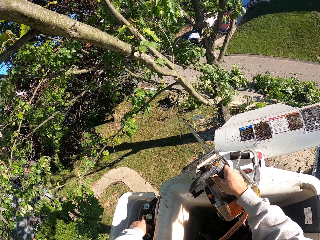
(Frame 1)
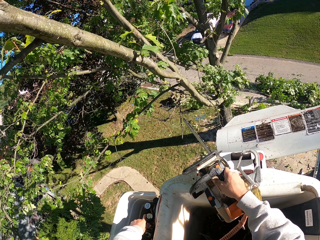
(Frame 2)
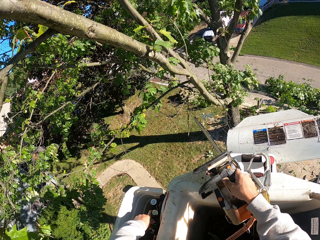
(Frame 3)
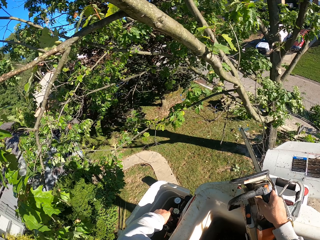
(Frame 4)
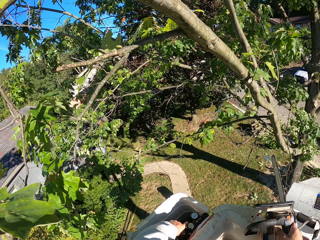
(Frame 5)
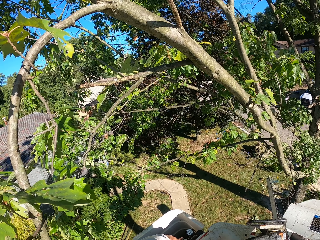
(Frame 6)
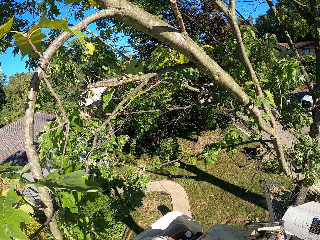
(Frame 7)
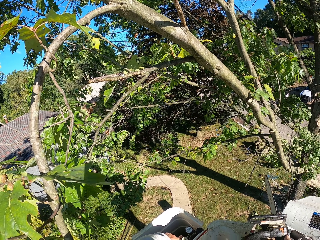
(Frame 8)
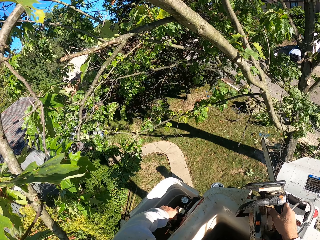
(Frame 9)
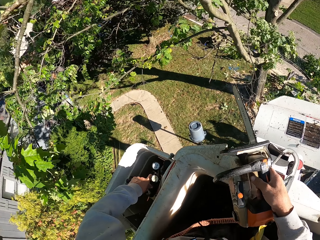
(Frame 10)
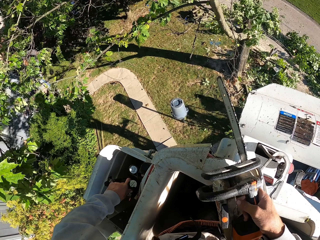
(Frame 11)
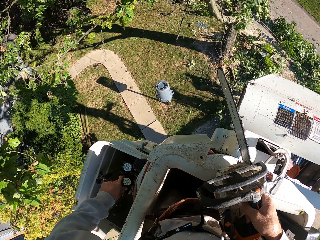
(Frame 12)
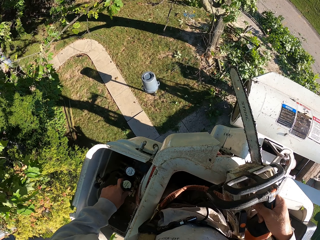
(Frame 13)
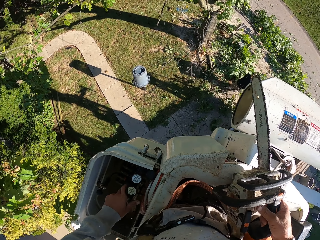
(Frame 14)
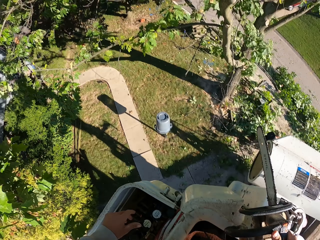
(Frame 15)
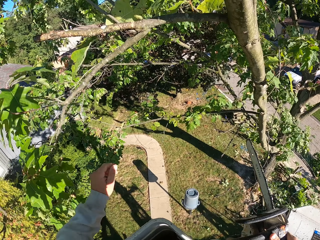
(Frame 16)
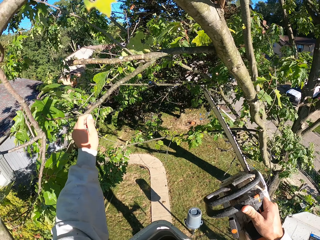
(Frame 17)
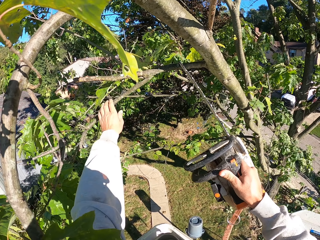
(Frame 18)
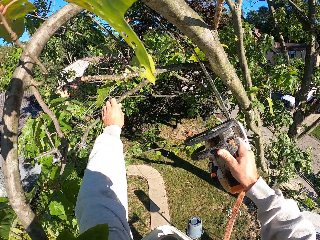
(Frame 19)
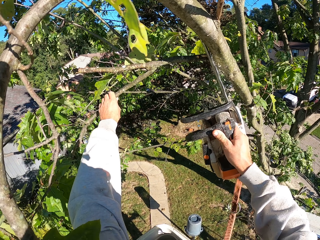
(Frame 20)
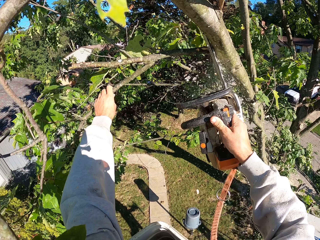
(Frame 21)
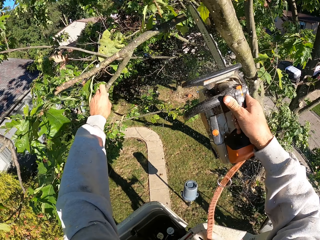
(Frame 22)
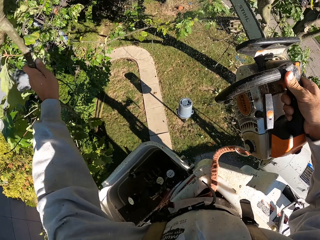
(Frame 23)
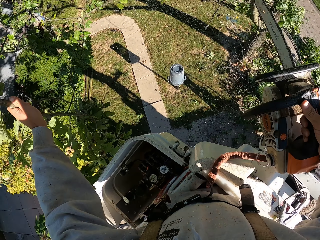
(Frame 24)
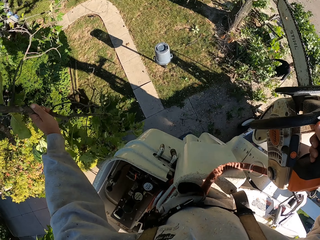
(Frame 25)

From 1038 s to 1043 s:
The camera wearer holds a branch with his left hand. He presses buttons. He cuts the branch with the chainsaw in his right hand. He throws the branch on the ground with his left hand.

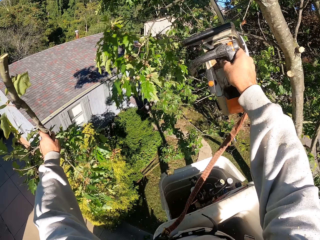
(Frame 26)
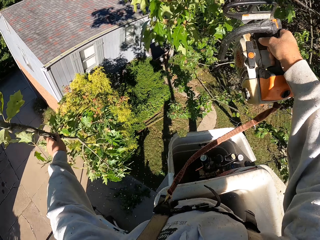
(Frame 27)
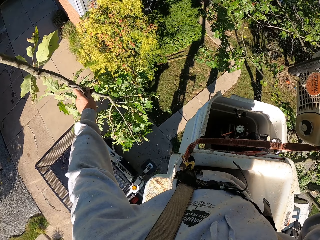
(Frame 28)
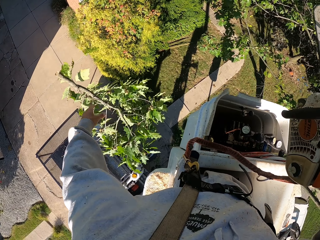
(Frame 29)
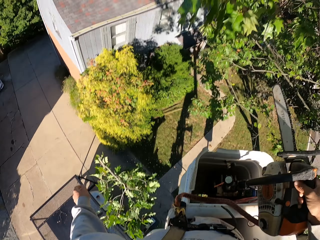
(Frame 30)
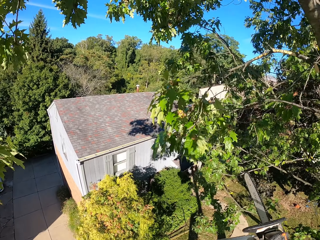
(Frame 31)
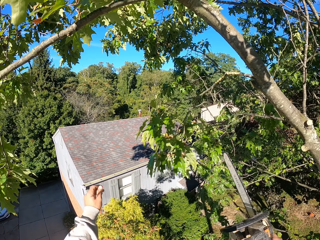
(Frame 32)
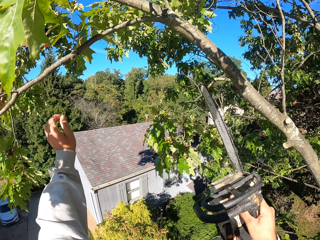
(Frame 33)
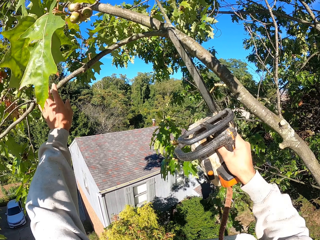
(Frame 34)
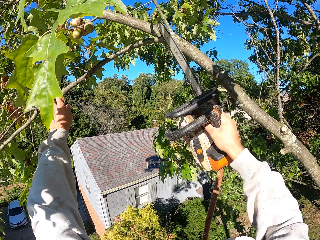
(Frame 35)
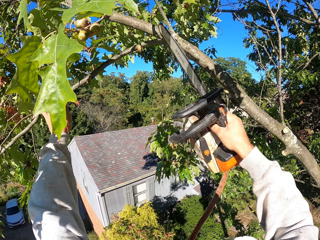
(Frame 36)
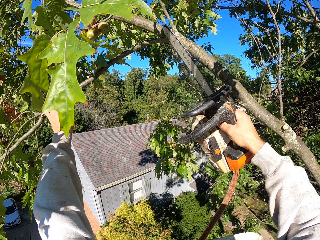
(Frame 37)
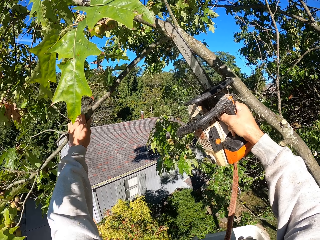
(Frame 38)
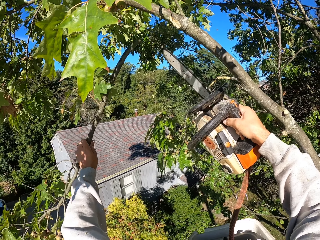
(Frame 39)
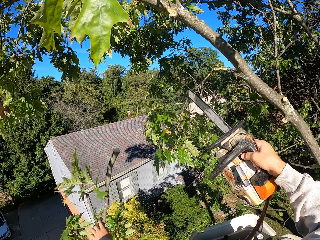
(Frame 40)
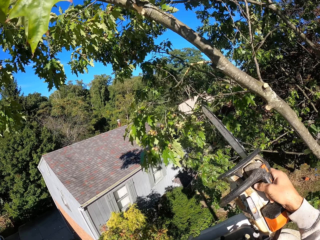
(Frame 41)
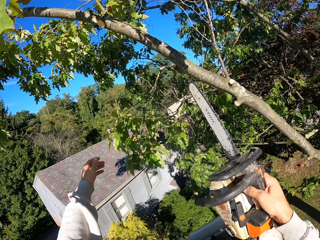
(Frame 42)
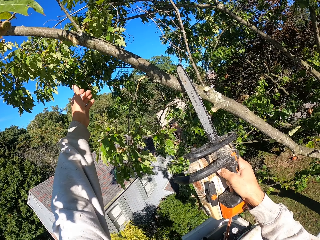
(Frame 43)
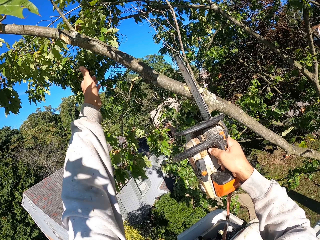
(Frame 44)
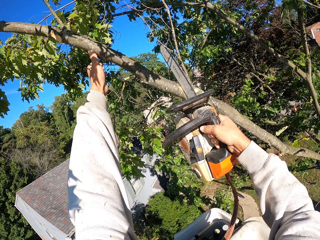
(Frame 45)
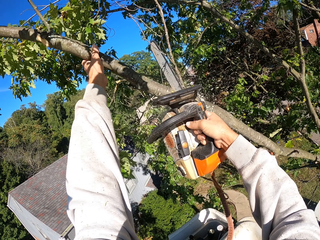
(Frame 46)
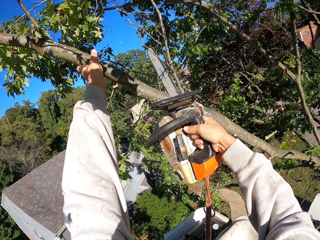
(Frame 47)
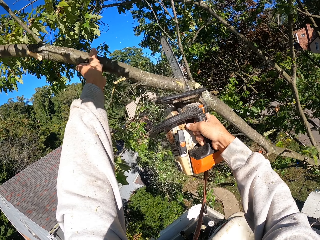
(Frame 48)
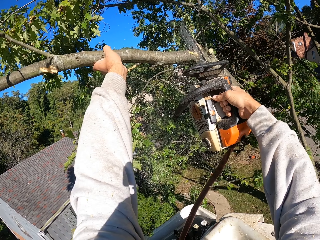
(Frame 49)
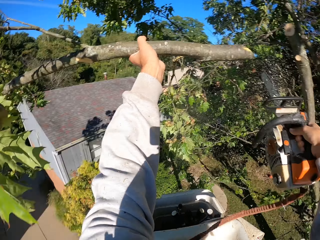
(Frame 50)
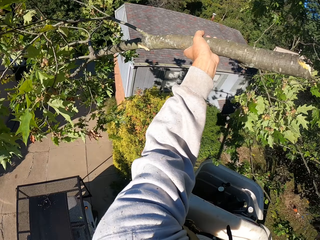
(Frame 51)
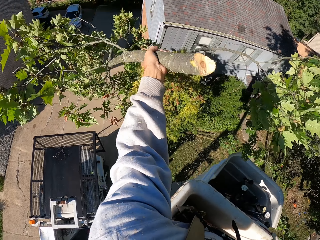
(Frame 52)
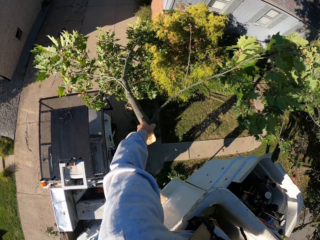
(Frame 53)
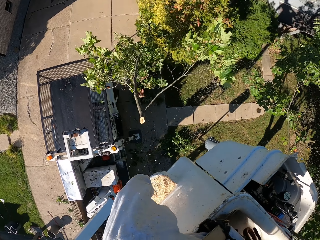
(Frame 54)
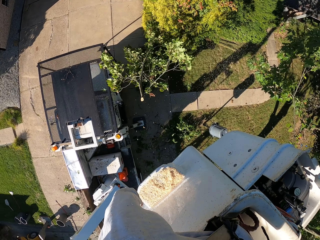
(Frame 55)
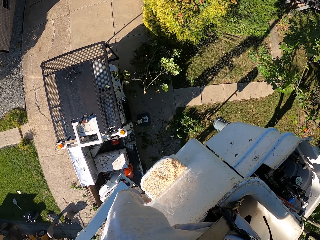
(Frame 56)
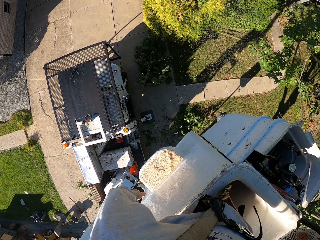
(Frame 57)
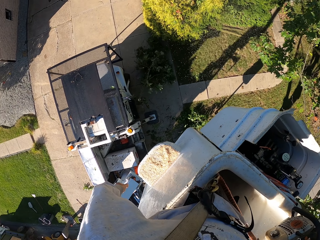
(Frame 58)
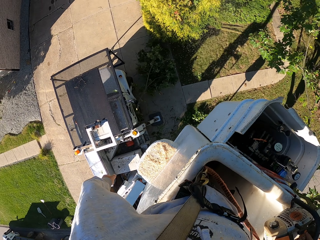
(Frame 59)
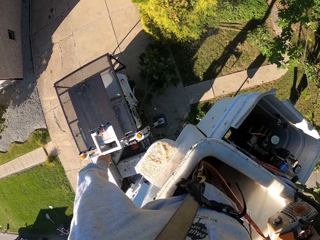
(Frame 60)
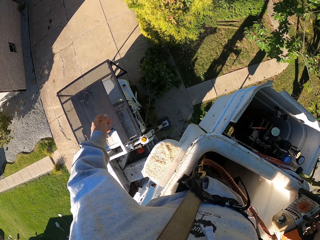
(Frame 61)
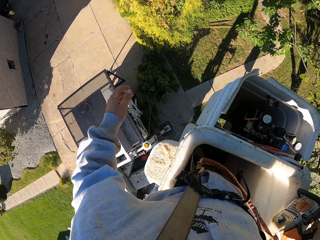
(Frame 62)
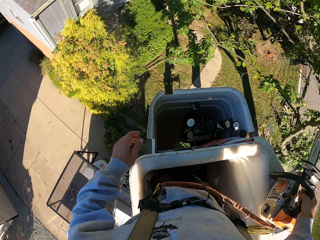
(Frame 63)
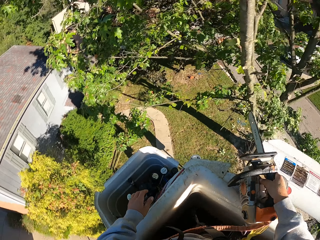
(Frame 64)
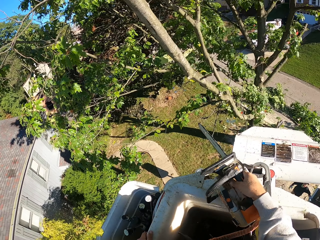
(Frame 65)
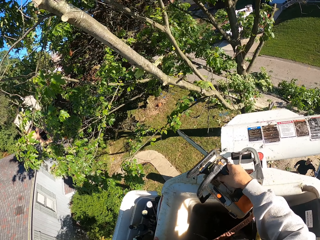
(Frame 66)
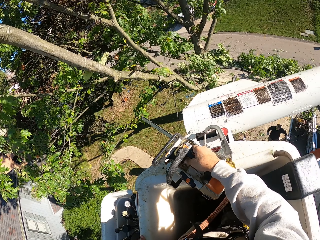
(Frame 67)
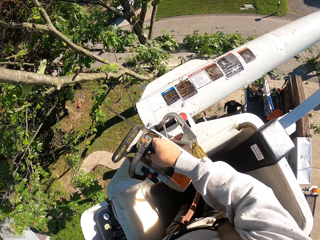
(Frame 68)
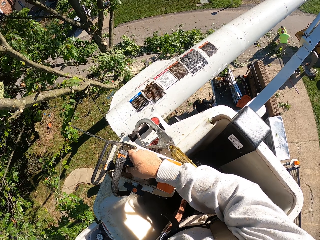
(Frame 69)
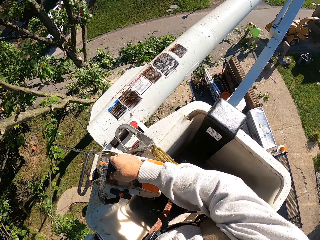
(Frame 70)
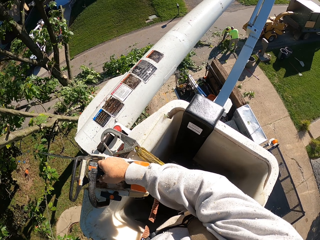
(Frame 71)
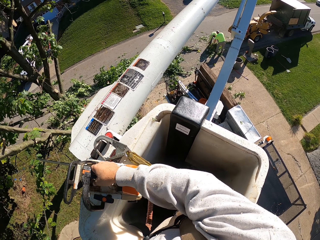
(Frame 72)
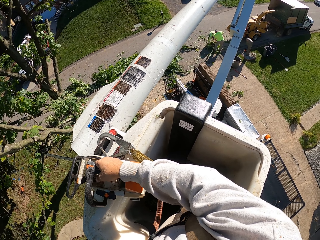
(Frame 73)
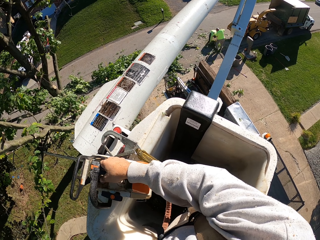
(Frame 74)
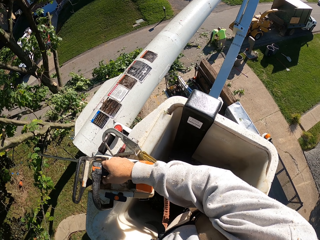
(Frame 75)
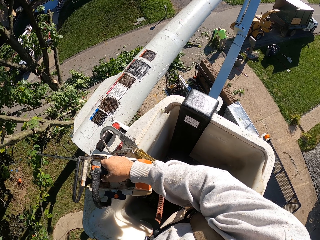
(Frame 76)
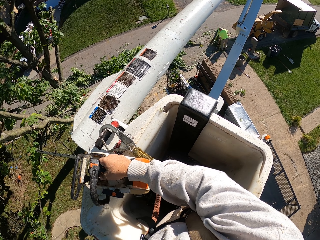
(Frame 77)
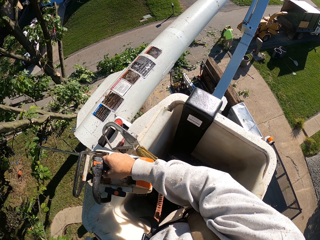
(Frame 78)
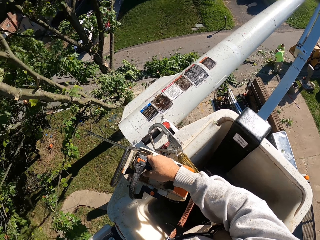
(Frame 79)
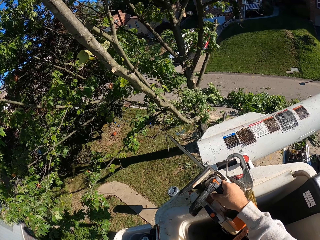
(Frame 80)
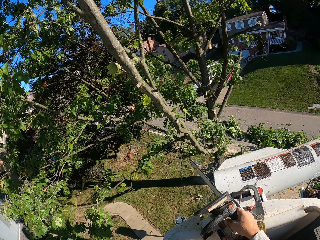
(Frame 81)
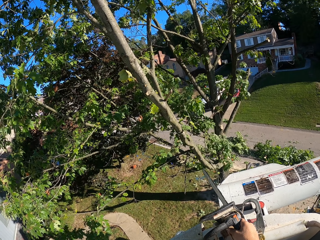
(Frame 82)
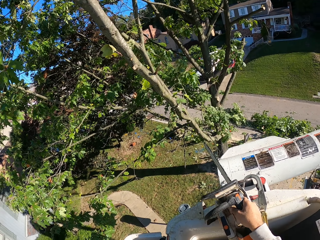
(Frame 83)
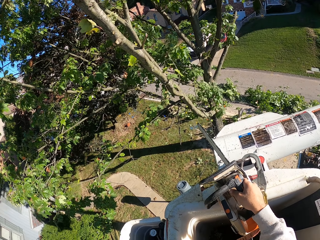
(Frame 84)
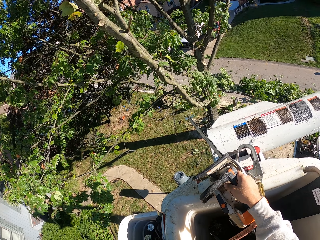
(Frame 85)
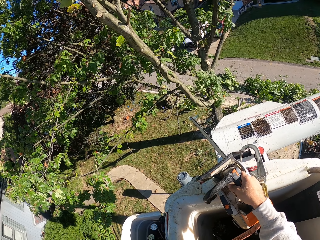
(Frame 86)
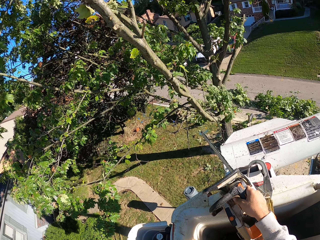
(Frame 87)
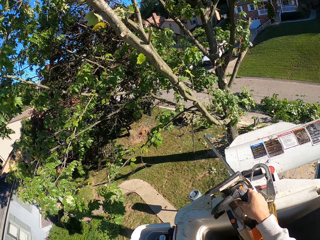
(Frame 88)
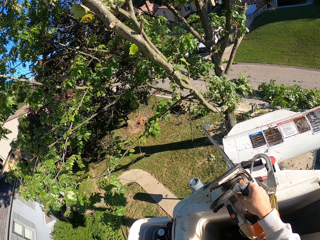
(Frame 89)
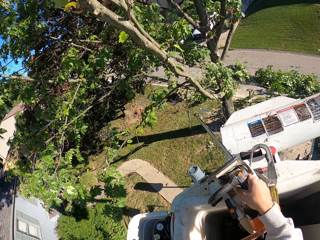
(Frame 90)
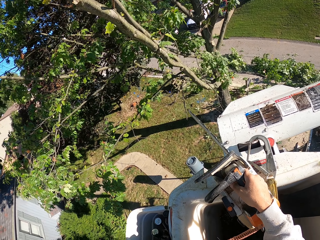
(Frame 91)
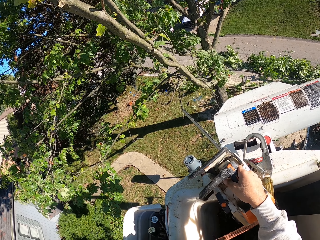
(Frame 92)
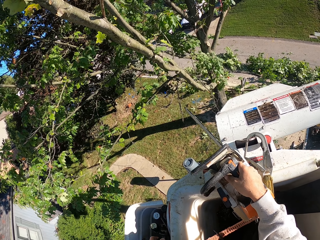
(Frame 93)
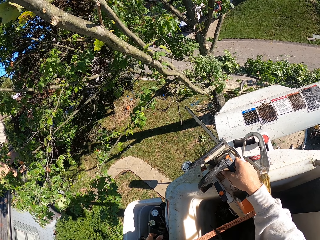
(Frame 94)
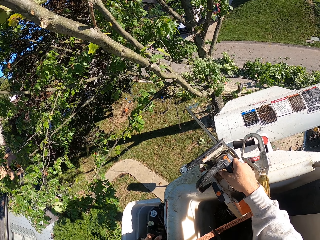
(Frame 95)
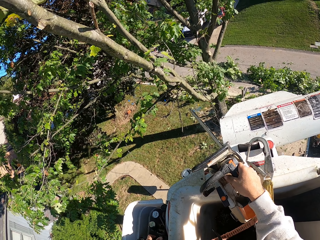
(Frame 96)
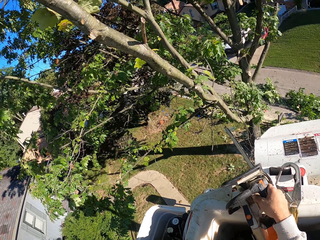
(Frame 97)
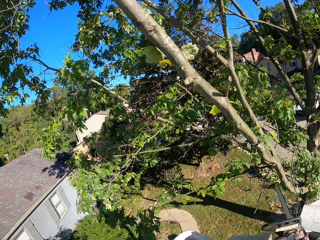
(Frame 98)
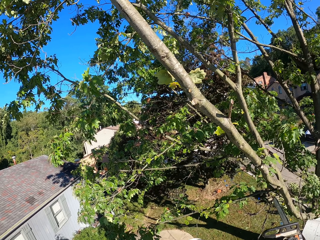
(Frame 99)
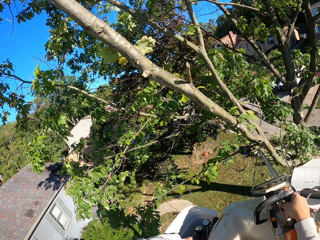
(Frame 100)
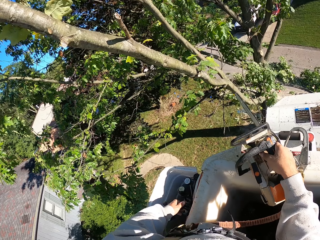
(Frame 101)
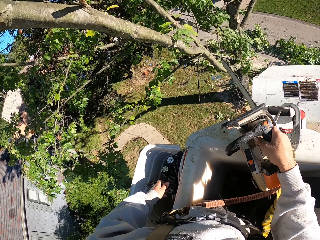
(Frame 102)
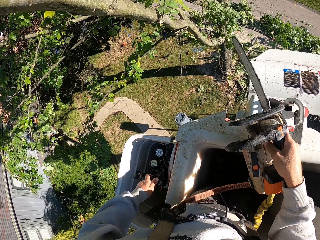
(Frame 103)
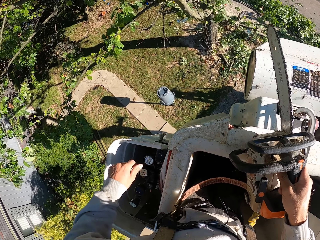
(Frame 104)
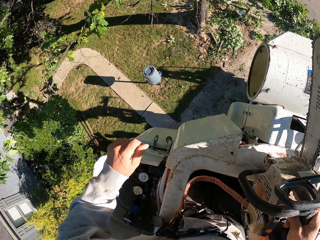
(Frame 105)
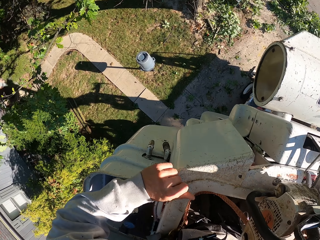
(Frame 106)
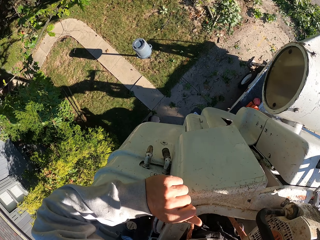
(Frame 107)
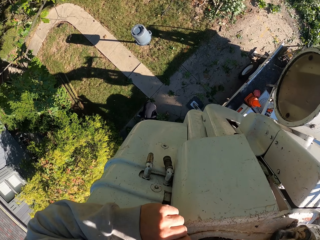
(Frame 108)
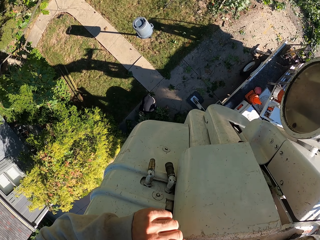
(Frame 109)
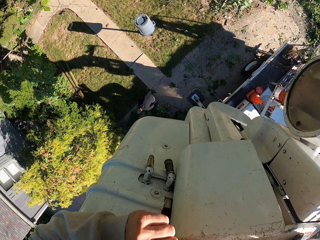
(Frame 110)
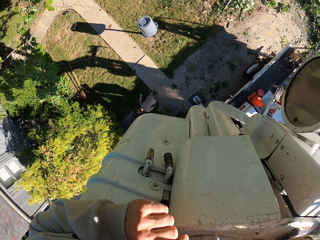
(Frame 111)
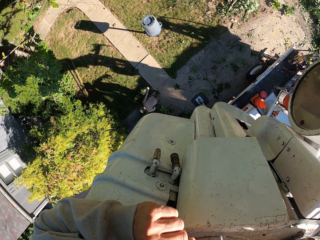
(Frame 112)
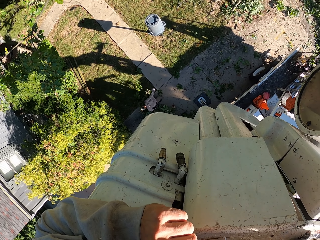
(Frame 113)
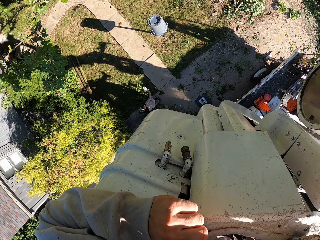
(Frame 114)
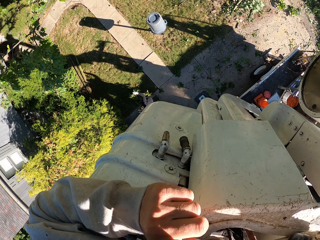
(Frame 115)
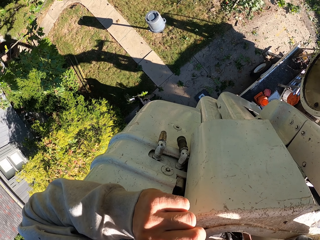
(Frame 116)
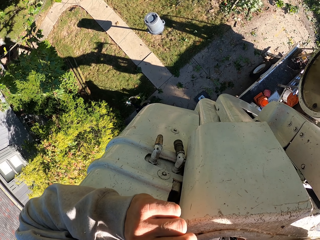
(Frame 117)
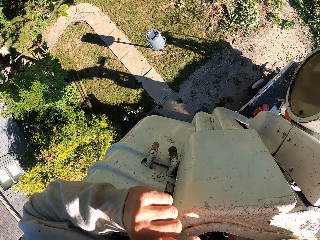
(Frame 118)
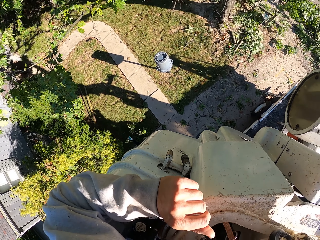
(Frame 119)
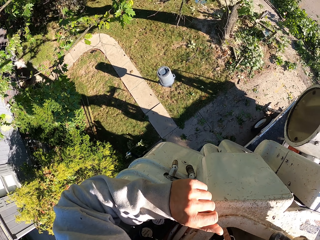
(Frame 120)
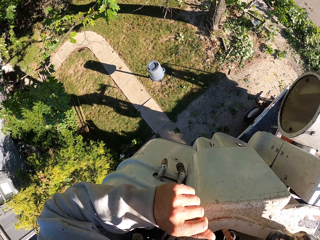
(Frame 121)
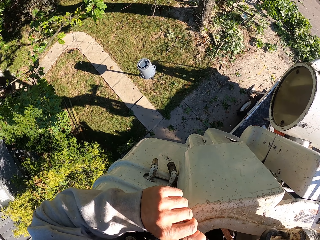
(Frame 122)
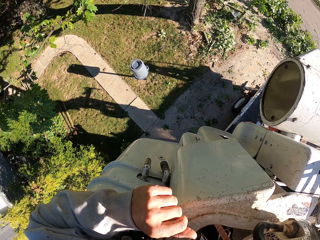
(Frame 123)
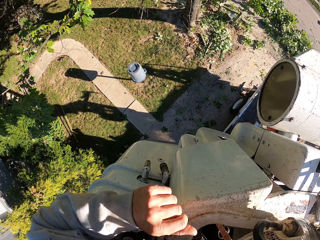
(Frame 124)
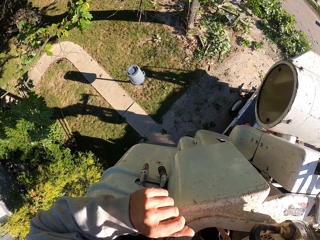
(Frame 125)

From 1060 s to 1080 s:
The camera wearer throws the branch on the ground with his left hand. He cuts the branch with the chainsaw in his right hand. He holds the branch with his left hand. He throws the branch on the ground with his left hand. He cuts the branch with the chainsaw in his right hand. He holds the branch with his left hand. He cuts the branch with the chainsaw in his right hand. He throws the branch on the ground with his left hand. He cuts a tree branch with a power saw. He places the chainsaw on the boom lift with his right hand. He operates the hydraulic control with his left hand. A man rakes the branches with a rake in both hands. Another man packs the branches from the ground with both hands. The camera wearer presses buttons. A third man picks the branches from the ground with both hands.
